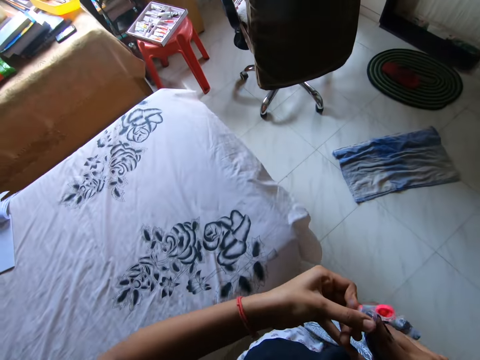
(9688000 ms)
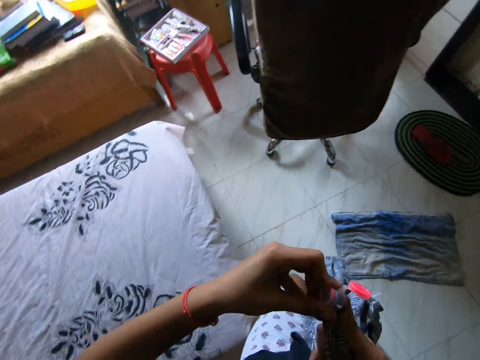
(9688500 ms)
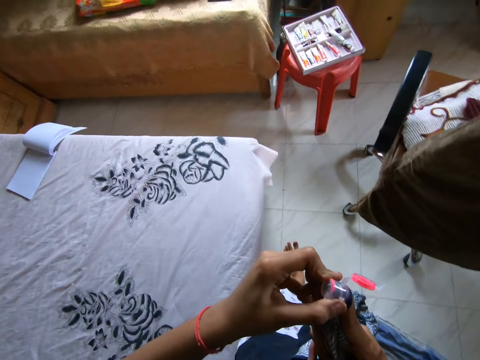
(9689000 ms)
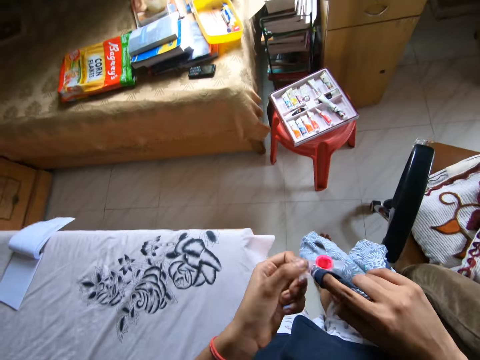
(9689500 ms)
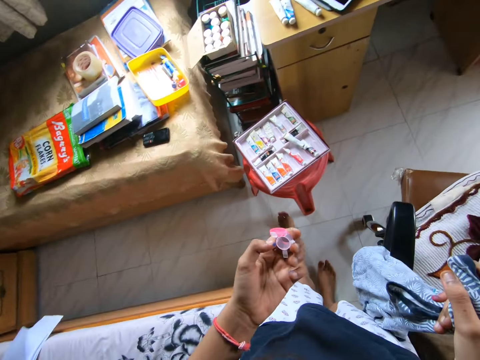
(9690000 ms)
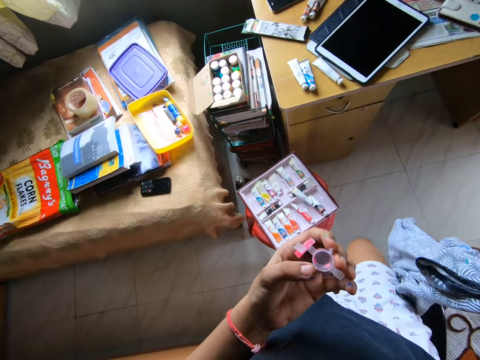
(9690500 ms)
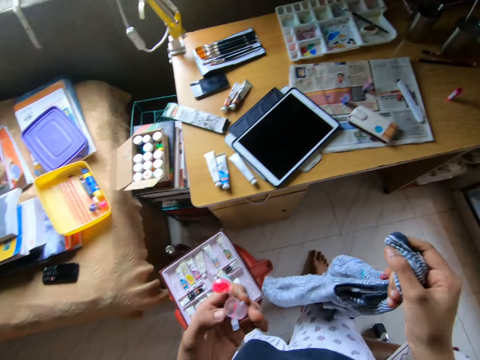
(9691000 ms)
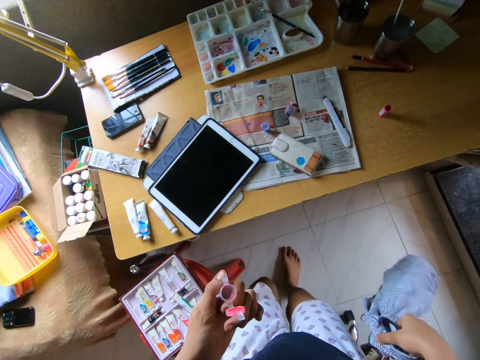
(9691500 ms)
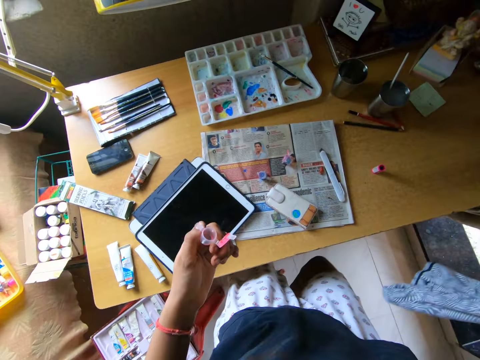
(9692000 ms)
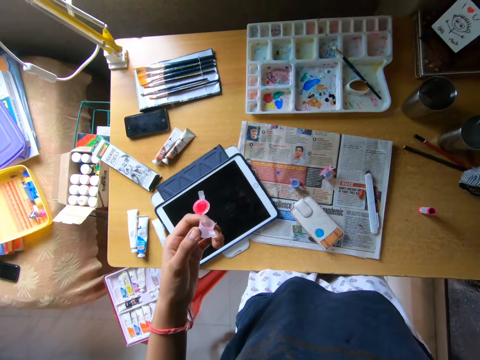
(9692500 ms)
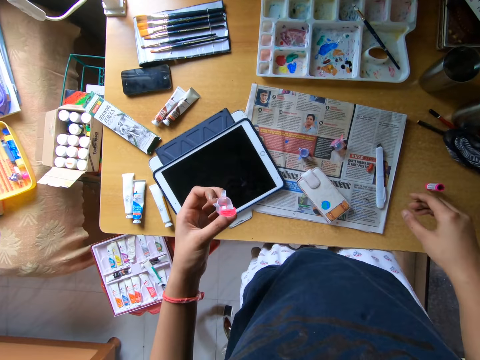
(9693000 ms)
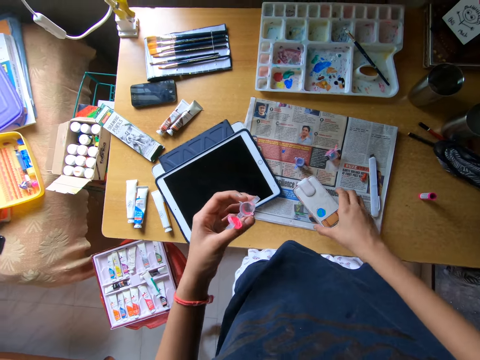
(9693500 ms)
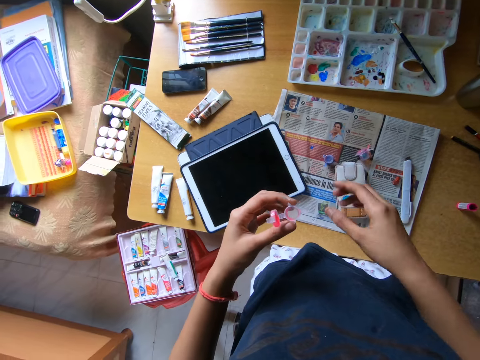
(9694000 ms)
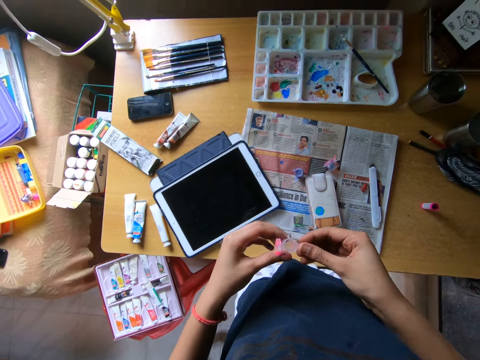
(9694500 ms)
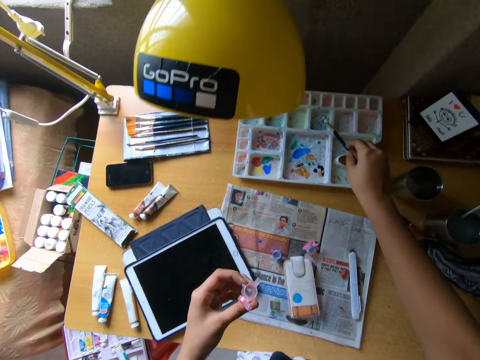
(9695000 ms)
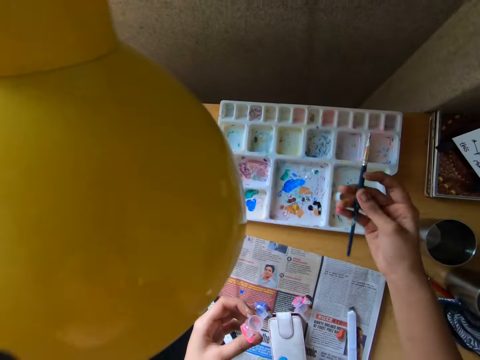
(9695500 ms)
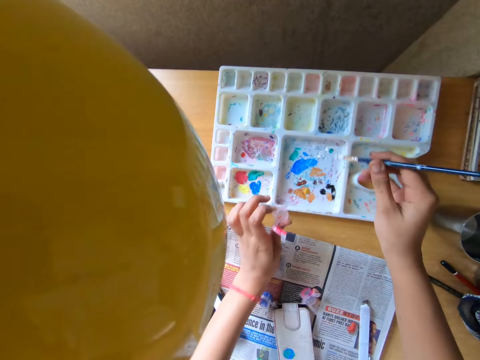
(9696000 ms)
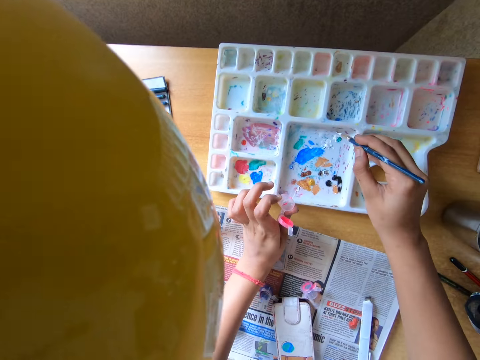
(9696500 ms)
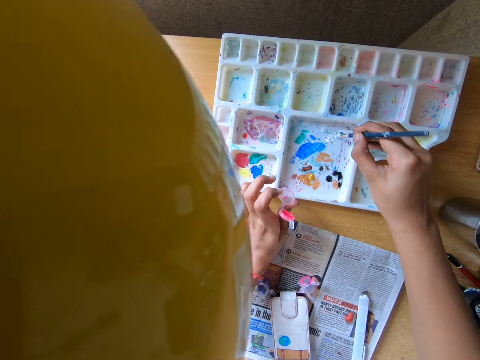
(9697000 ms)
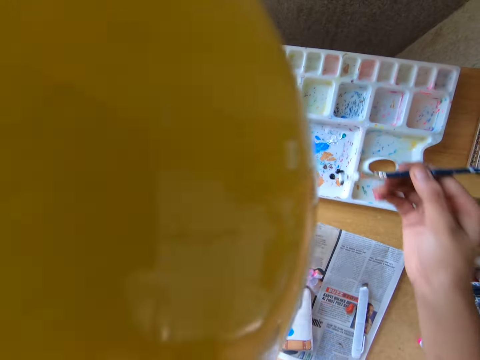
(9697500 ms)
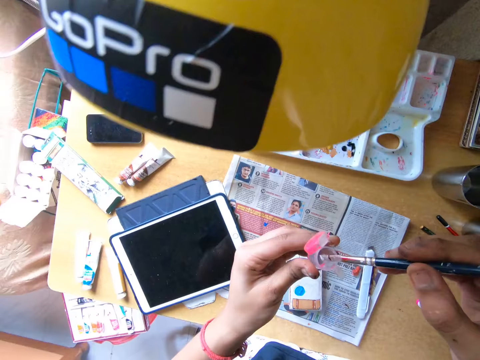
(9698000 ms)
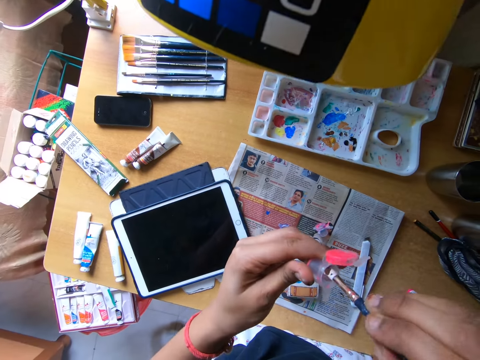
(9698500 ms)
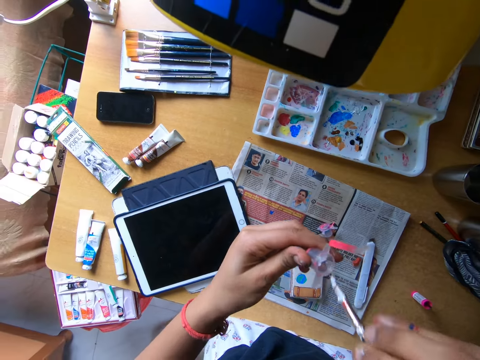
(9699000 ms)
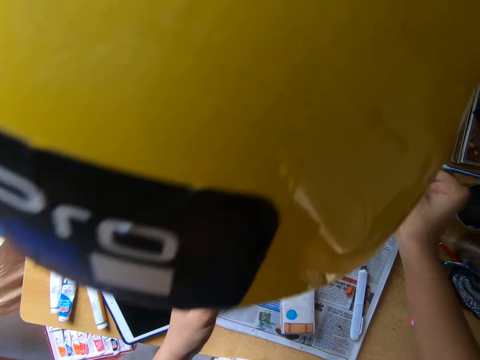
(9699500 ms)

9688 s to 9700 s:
The camera wearer drops the cloth on the table with her right hand. She moves the pouch on the table with her right hand. She touches the paint container with both hands. She picks up the paintbrush from the paint palette with her right hand. She takes paint from the paint palette with the paintbrush in her right hand. She puts the paintbrush in the paint container with her right hand.

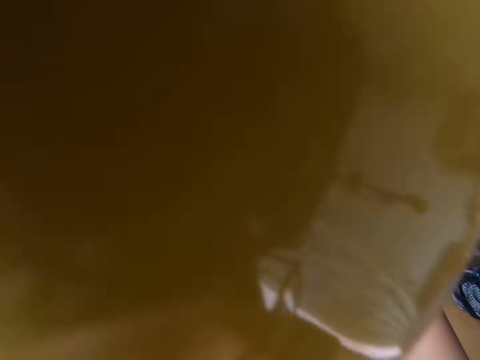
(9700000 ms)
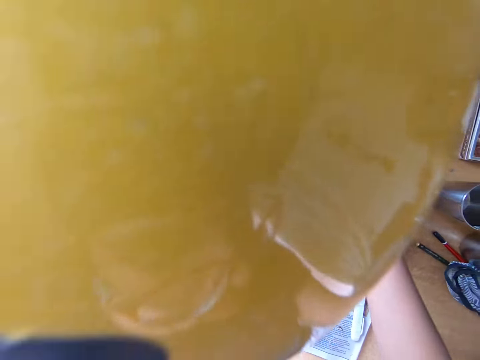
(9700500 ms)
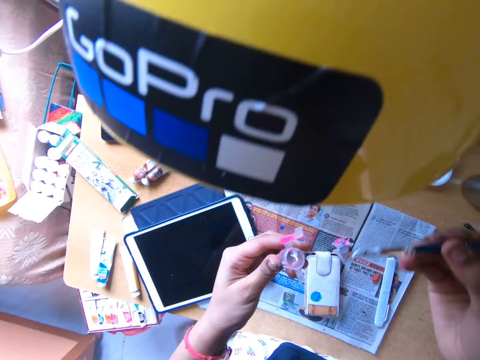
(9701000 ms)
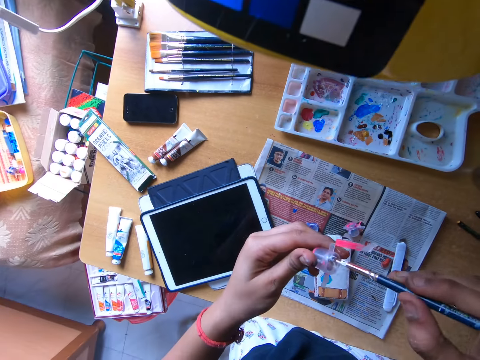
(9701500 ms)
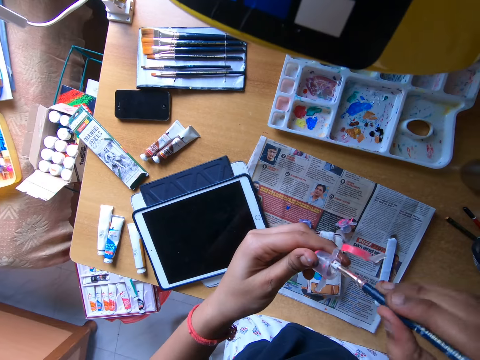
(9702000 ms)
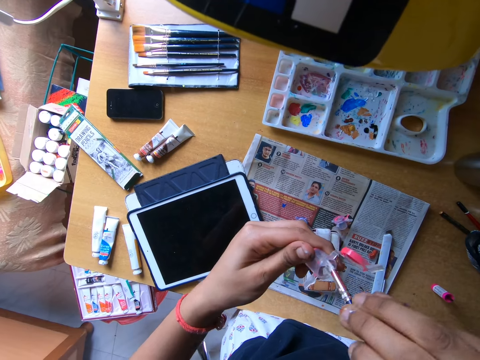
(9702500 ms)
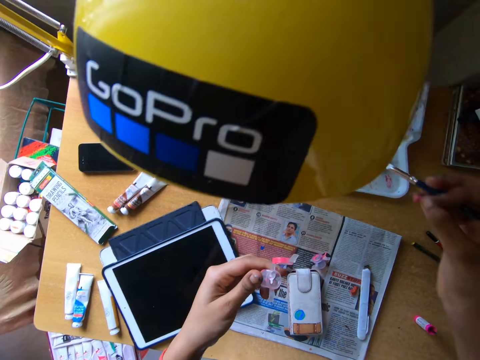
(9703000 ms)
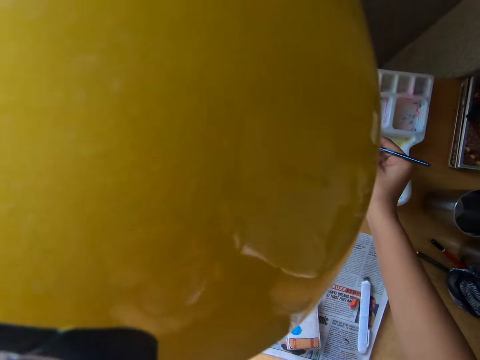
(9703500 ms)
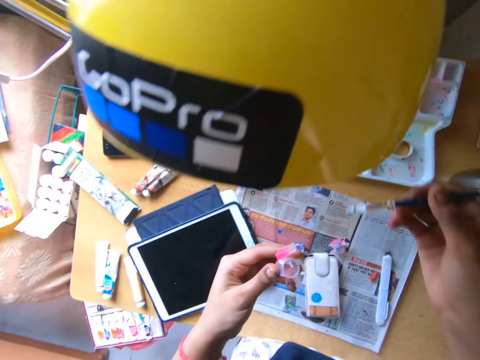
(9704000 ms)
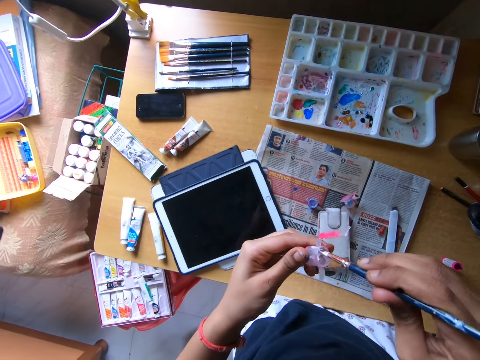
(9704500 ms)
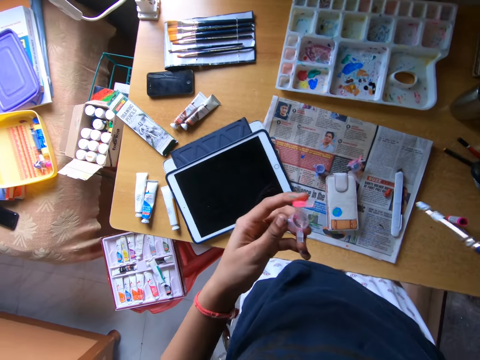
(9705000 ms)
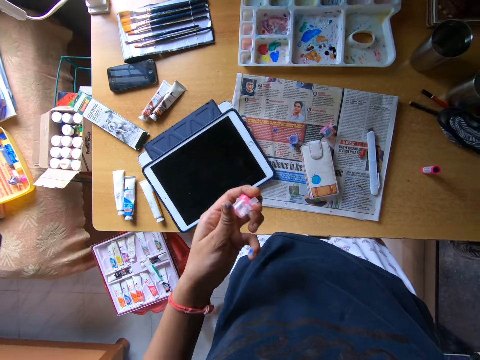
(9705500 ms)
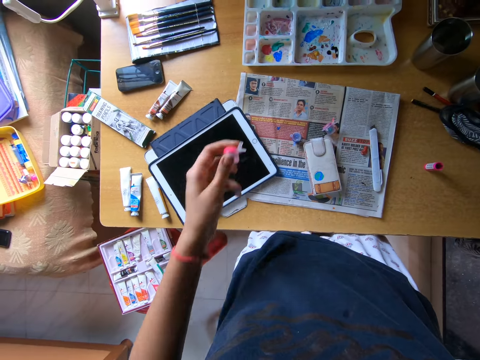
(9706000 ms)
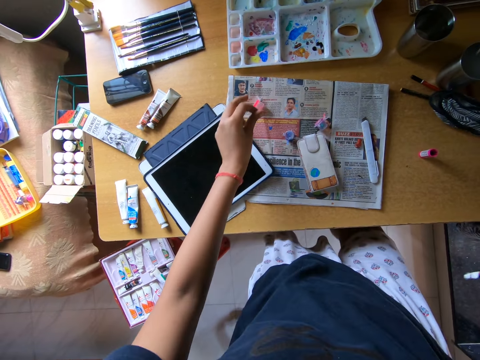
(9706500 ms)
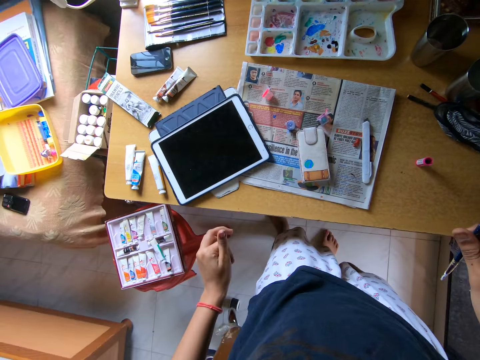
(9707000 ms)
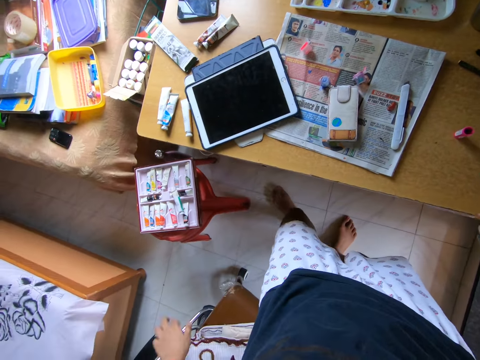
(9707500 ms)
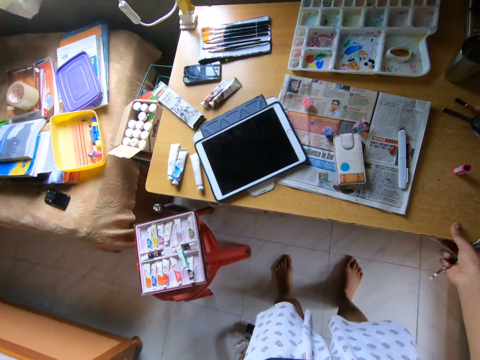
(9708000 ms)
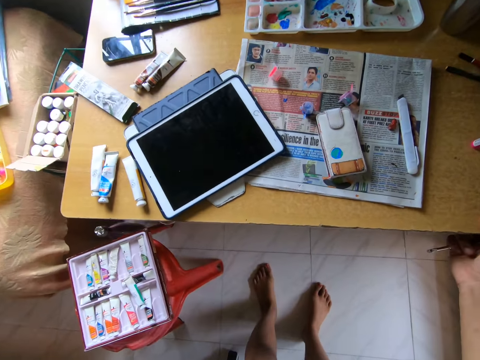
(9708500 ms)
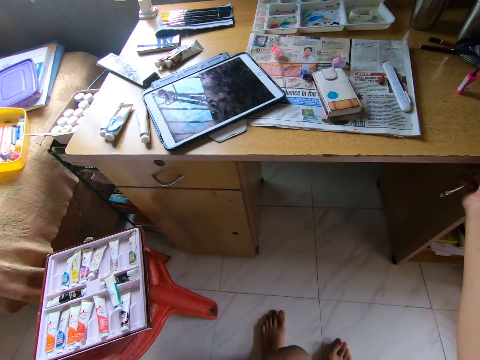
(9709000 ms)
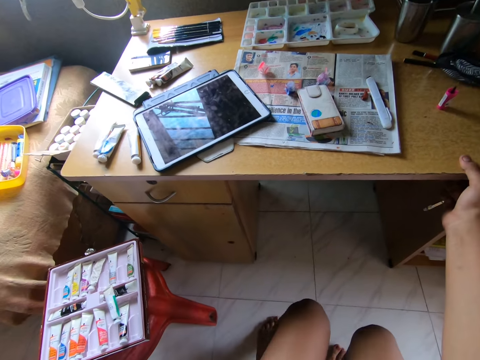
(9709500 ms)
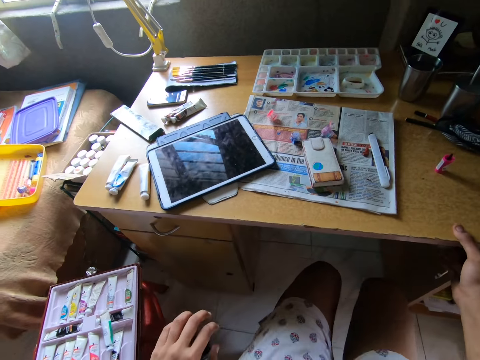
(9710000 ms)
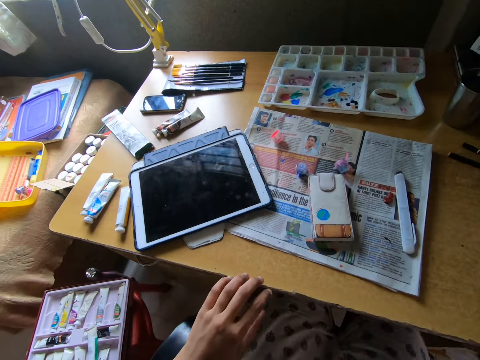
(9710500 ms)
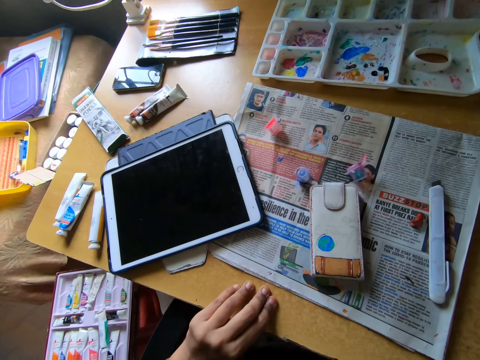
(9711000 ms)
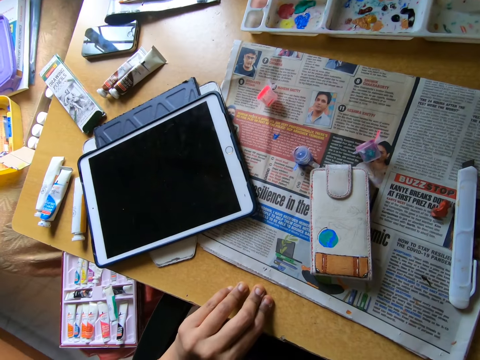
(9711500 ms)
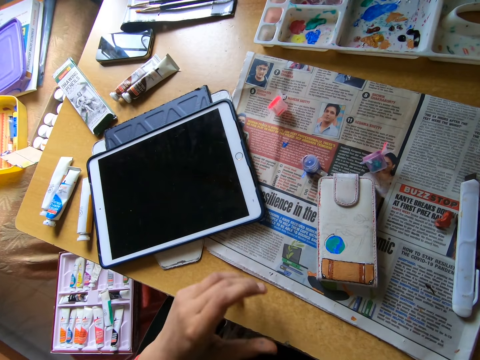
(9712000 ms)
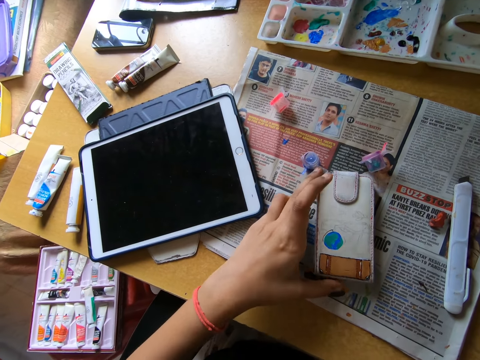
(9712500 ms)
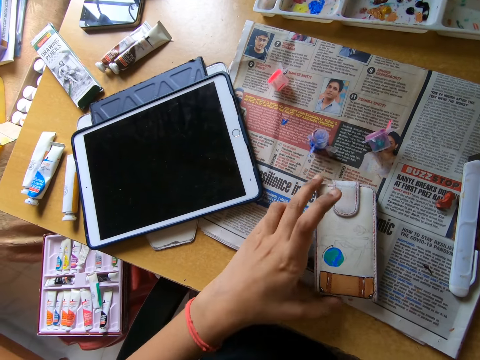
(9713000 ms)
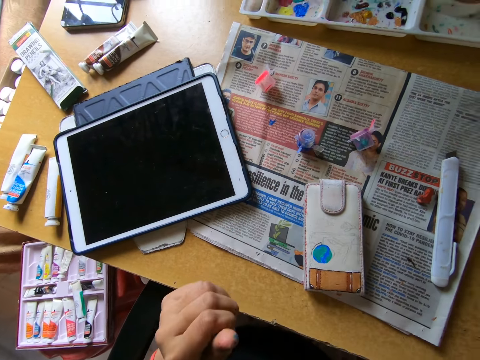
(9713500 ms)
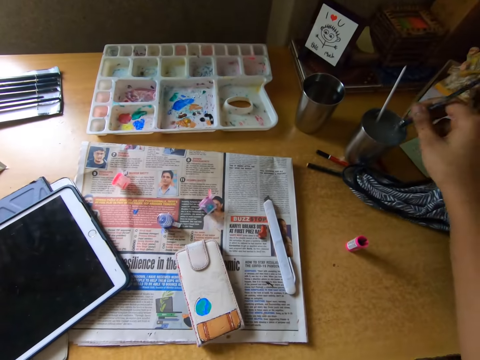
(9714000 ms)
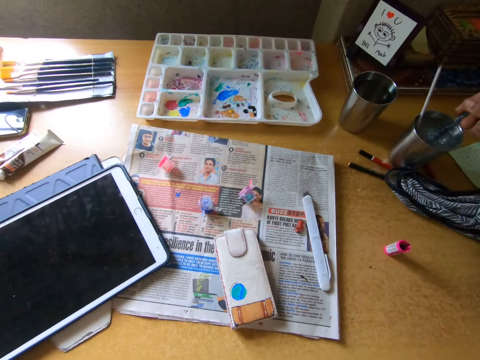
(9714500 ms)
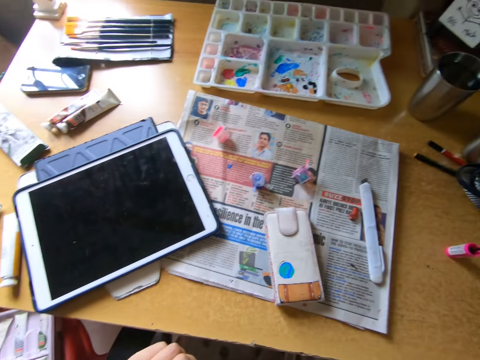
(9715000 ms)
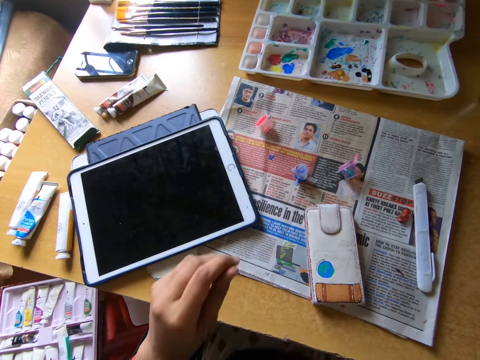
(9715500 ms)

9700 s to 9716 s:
The camera wearer scoops paint from the paint palette with the paintbrush. She puts paint in the paint bottle with the paintbrush. She scoops paint from the paint palette with the paintbrush. She puts paint in the paint bottle with the paintbrush. She drops the paint container on the table with her left hand. She walks around a room. She holds the table with her right hand. She squats on the floor. She holds the table with her hand. She moves the pouch on the table with her left hand. She rinses the paintbrush in a mug. She puts the paintbrush in the cup on the table with her right hand.
